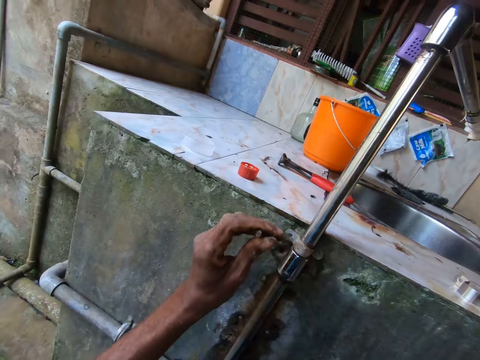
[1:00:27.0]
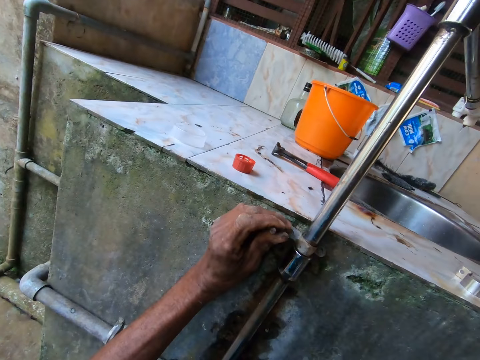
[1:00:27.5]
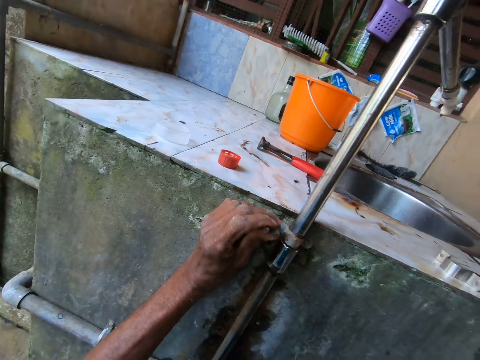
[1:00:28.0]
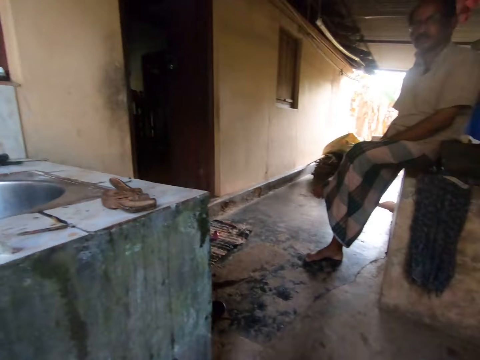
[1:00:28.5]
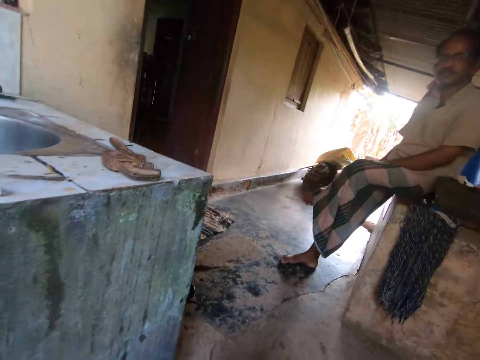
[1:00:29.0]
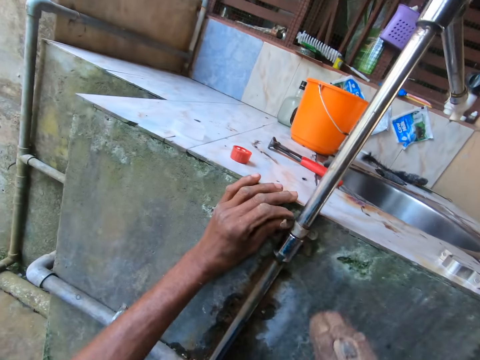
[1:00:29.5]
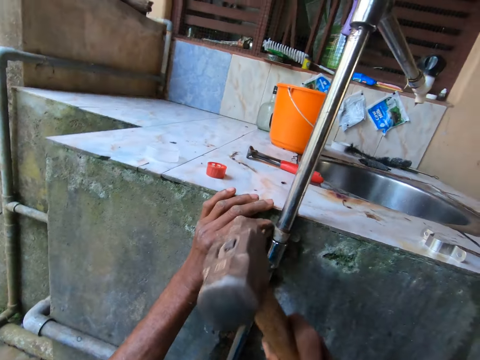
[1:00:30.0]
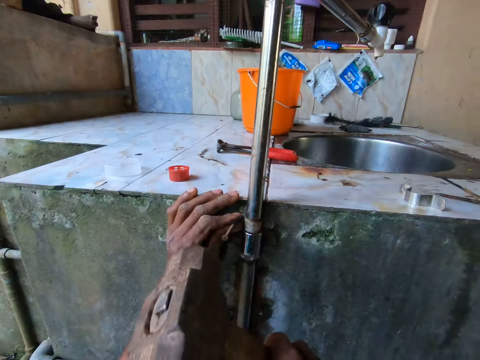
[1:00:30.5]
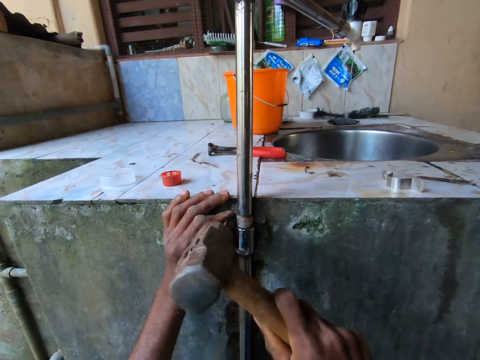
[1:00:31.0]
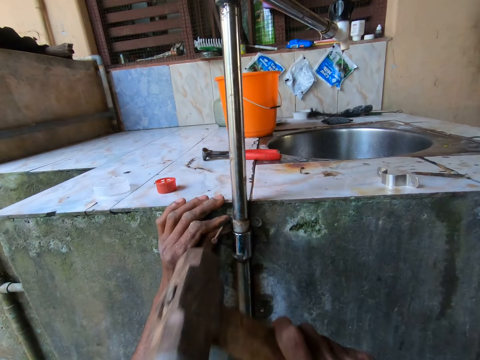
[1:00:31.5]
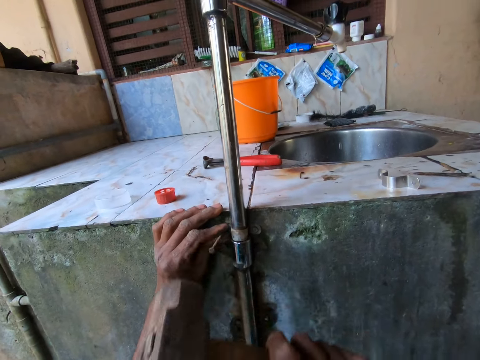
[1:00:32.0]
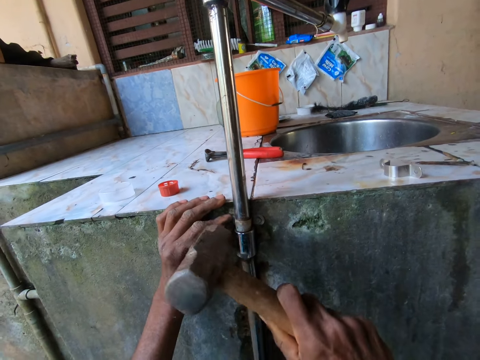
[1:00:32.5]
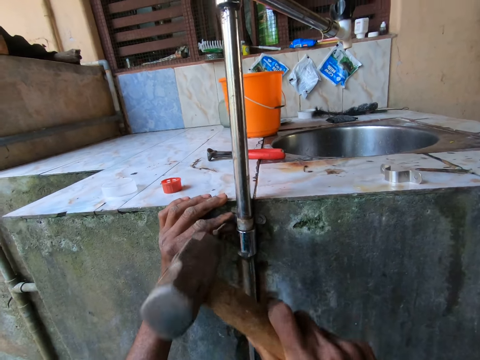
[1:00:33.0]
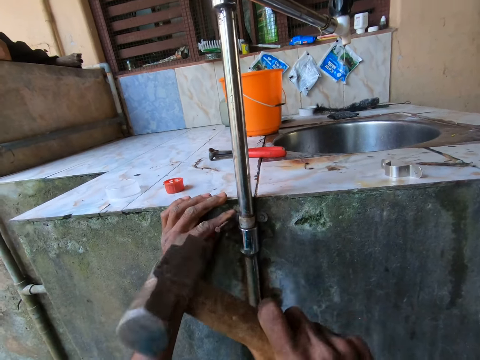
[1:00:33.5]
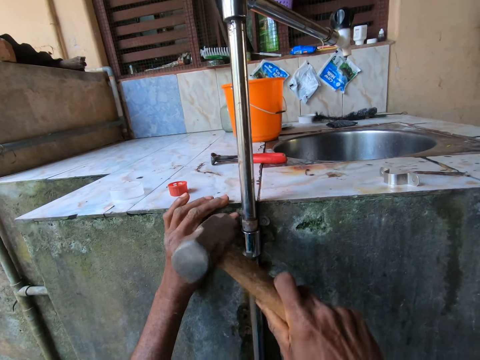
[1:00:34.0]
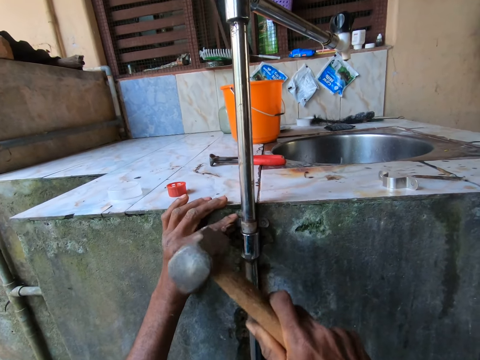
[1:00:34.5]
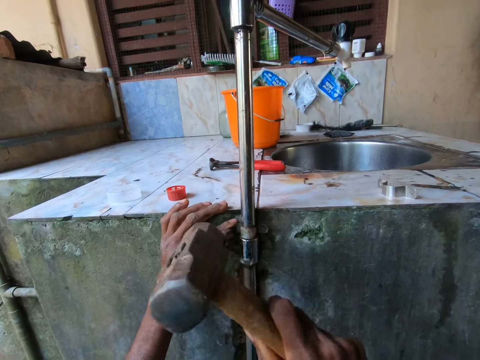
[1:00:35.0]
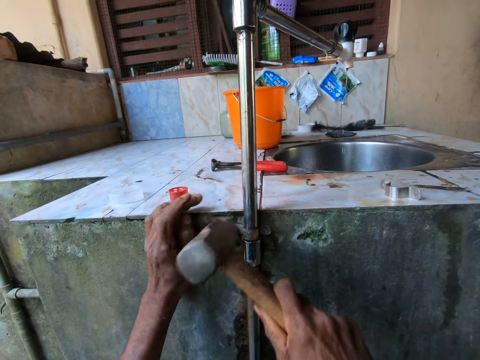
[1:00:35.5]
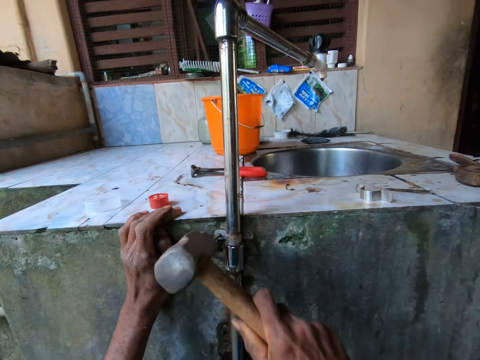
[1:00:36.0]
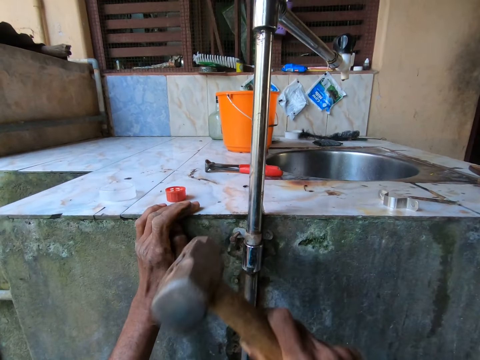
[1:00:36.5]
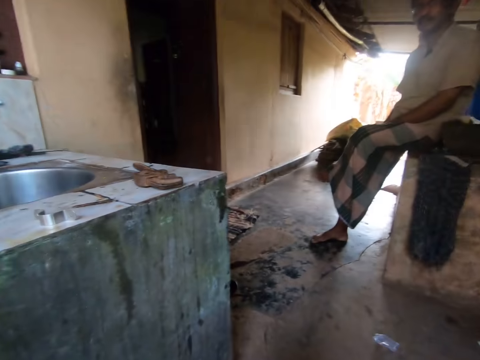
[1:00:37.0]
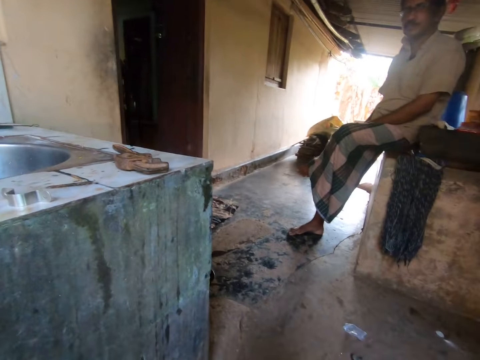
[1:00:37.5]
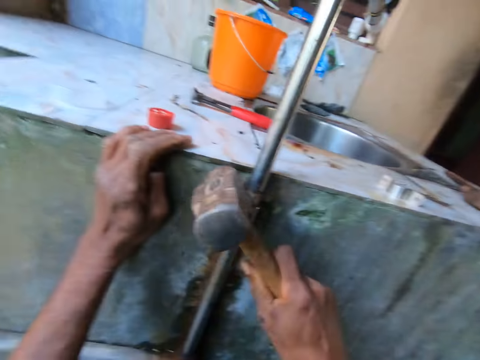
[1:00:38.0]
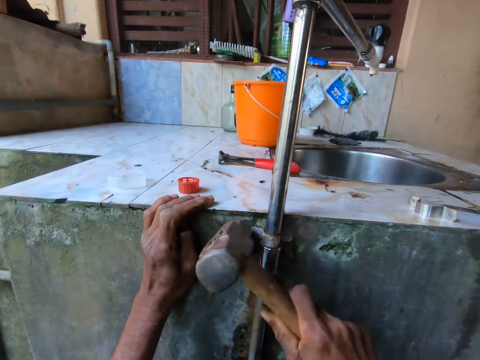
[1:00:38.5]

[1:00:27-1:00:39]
The camera wearer looks around. He puts a screw into the pipe-clip with his left hand. He looks around. He drives in the screw in the pipe-clip with the hammer in his right hand.

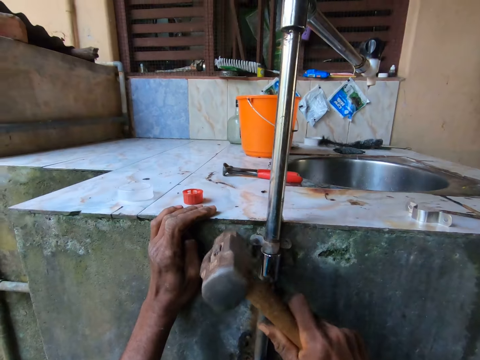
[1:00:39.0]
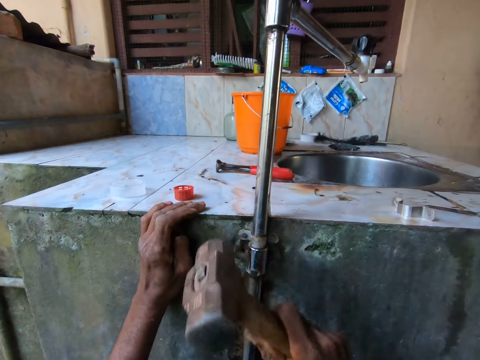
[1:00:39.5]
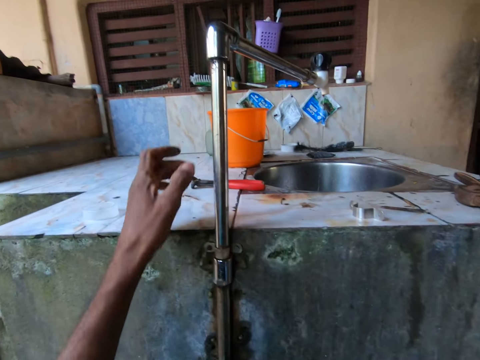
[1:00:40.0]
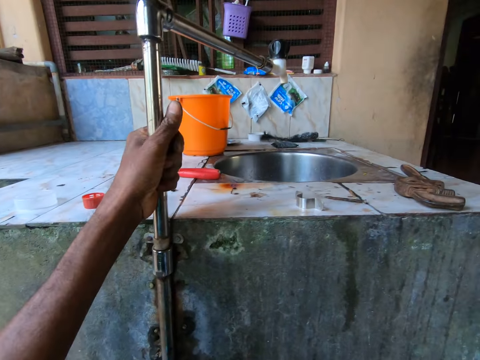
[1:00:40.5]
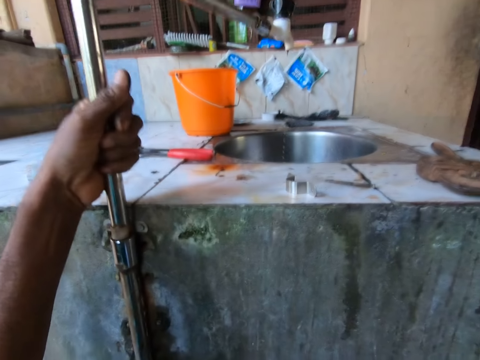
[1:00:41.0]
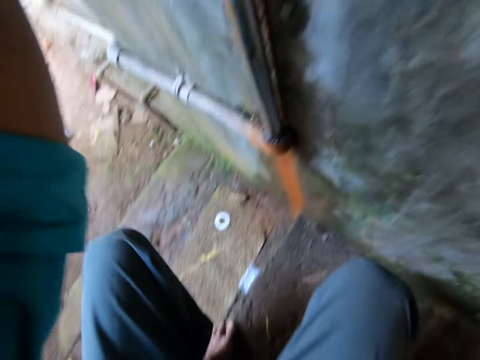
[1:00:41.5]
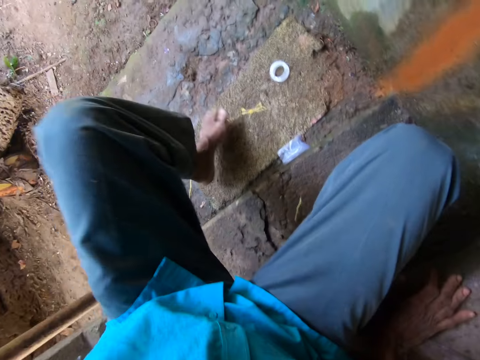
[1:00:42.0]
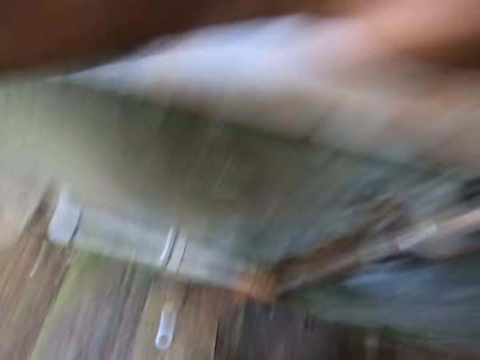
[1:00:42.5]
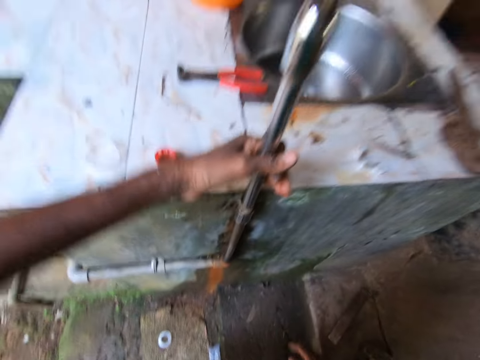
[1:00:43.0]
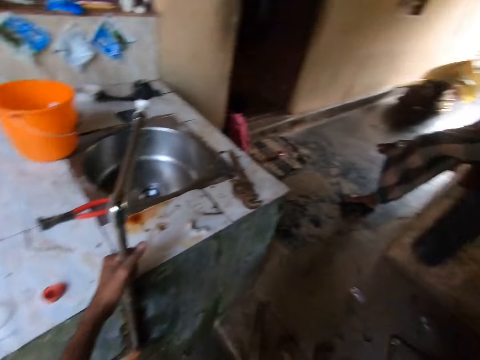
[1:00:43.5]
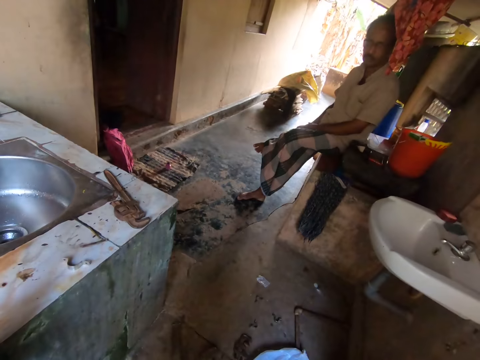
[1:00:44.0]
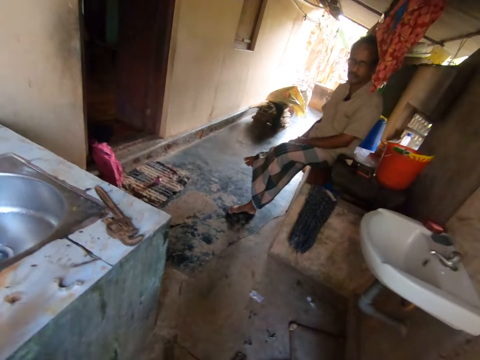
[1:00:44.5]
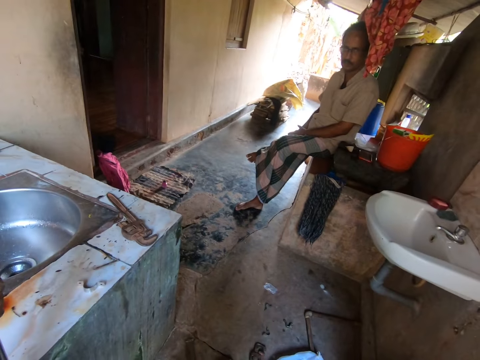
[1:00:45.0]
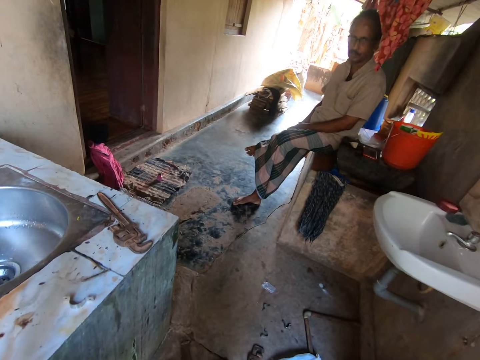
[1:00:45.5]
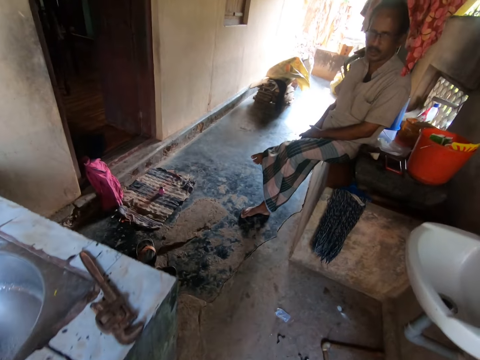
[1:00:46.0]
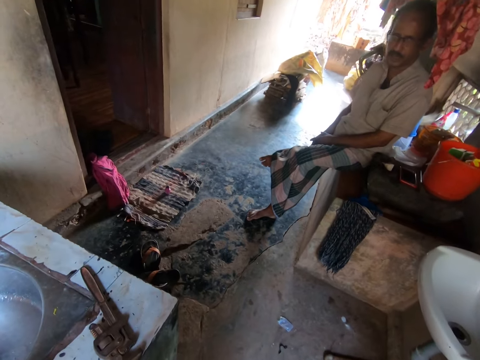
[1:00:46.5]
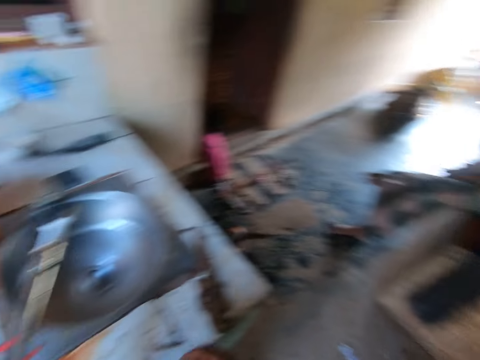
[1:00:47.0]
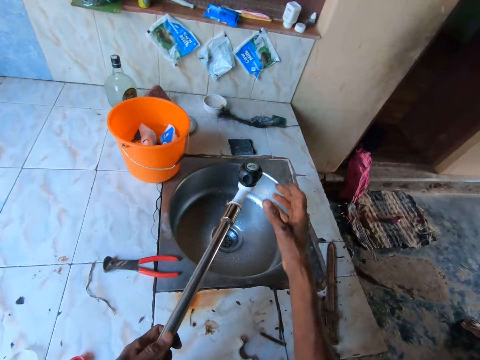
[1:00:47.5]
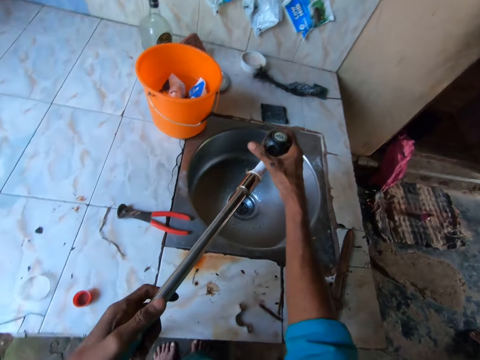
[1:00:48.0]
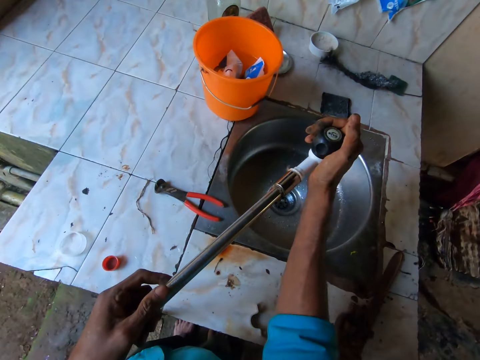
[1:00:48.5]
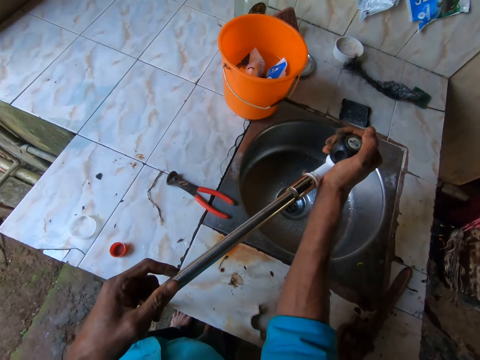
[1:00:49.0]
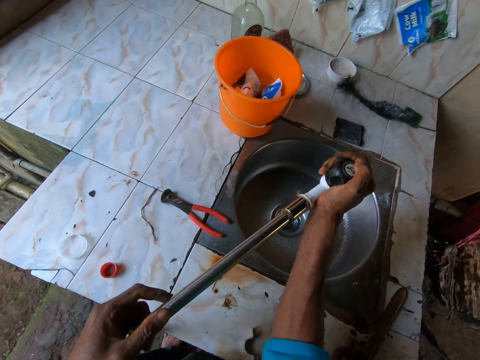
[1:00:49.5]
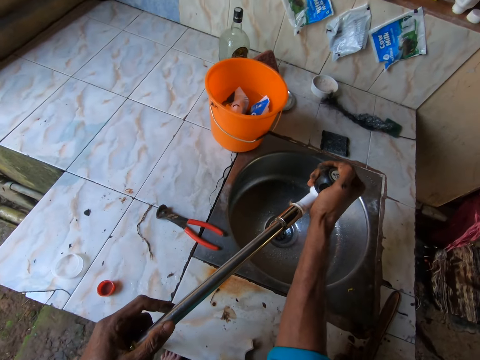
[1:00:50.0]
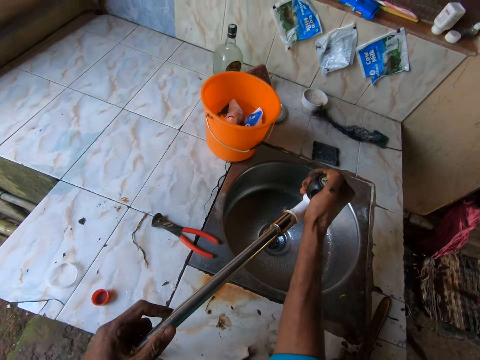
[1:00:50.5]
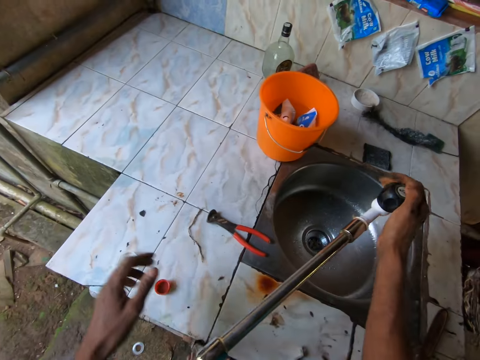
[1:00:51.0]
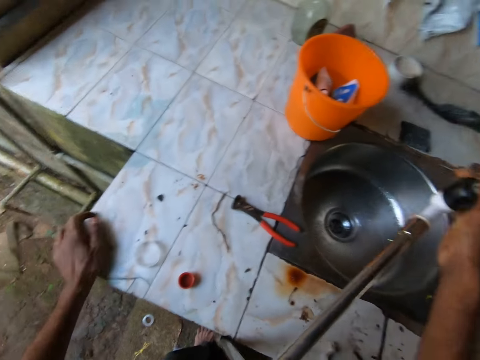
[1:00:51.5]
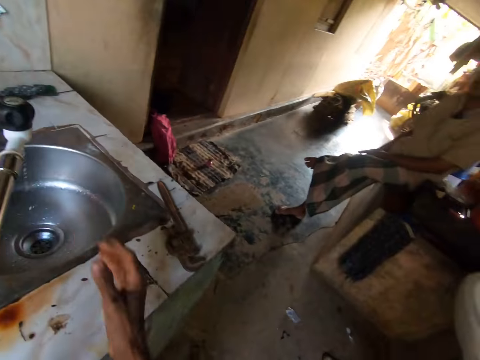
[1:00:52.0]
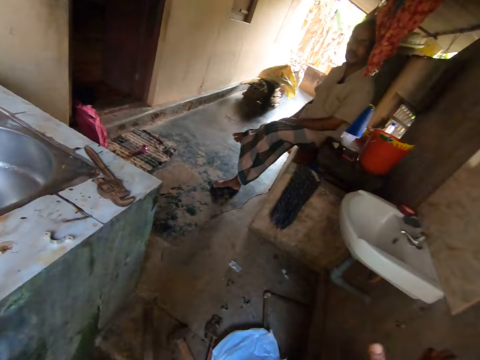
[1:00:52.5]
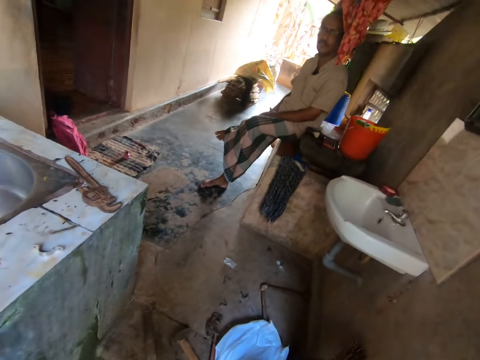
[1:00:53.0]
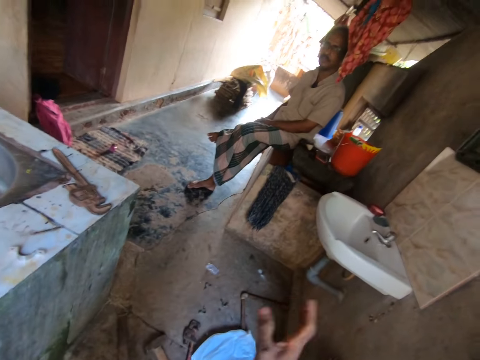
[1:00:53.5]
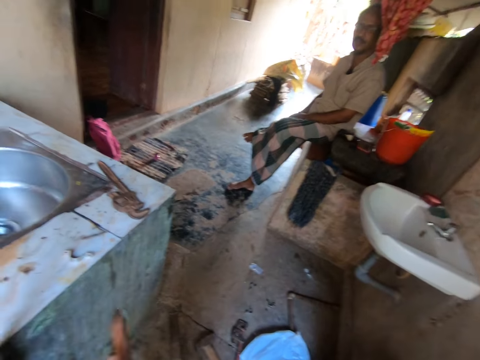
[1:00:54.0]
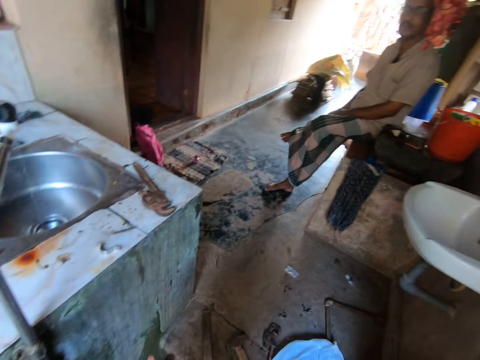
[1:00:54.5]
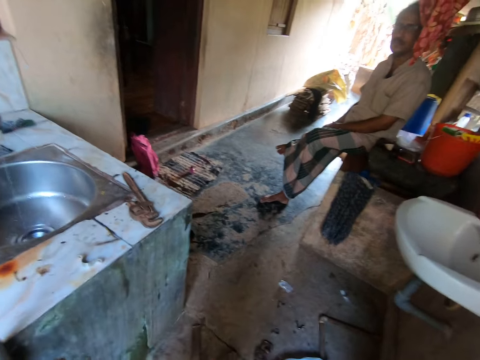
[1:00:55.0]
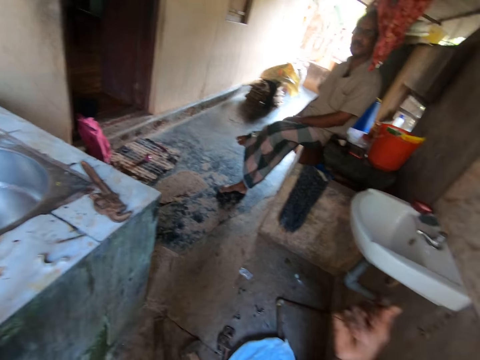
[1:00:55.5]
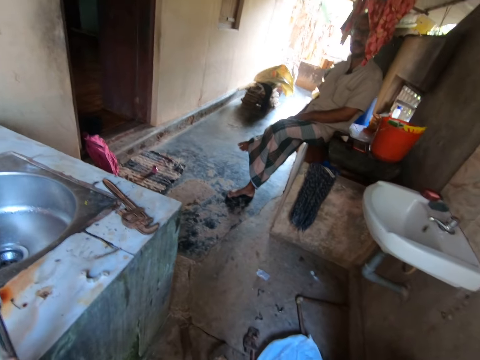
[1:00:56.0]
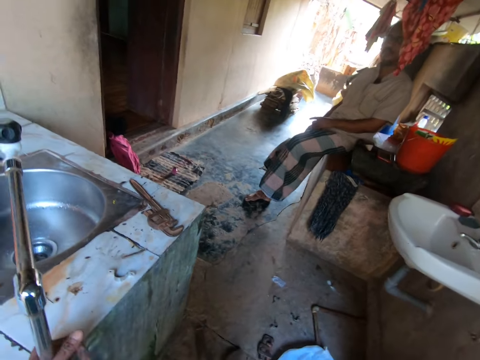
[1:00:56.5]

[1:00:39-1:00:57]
The camera wearer removes the pipe. He looks around. He adjusts the tap with his right hand. He opens the tap. He looks around.
